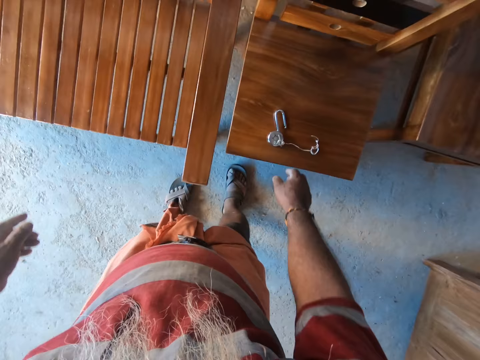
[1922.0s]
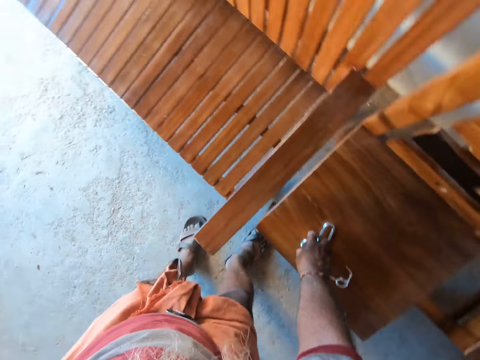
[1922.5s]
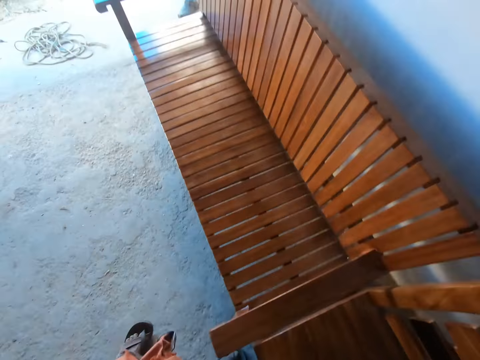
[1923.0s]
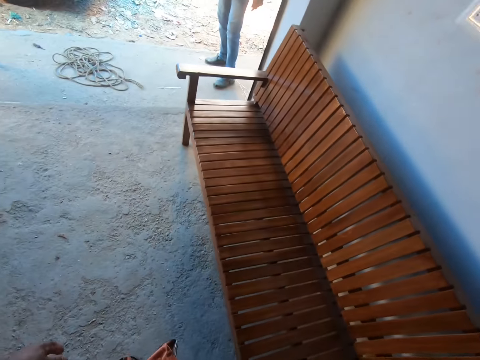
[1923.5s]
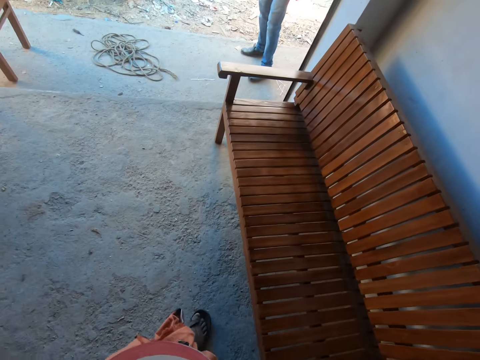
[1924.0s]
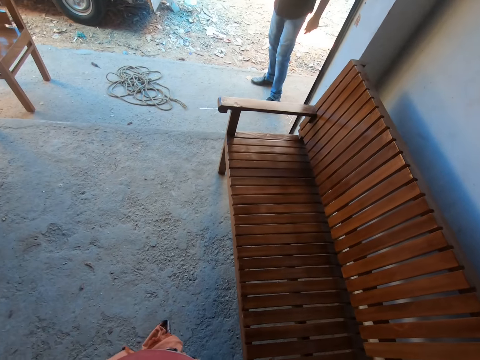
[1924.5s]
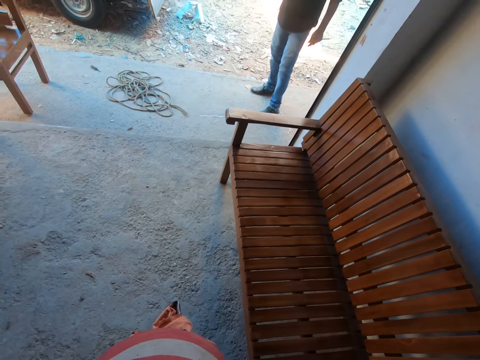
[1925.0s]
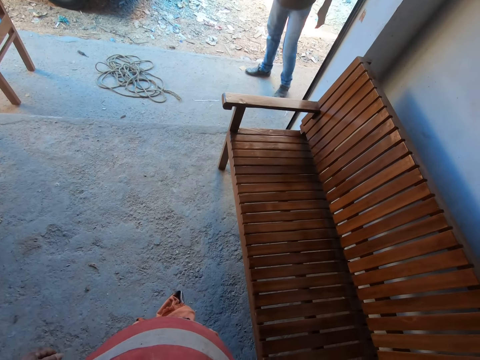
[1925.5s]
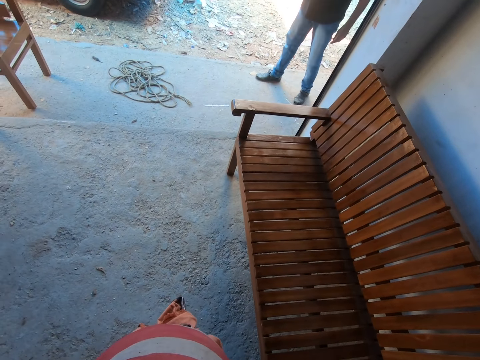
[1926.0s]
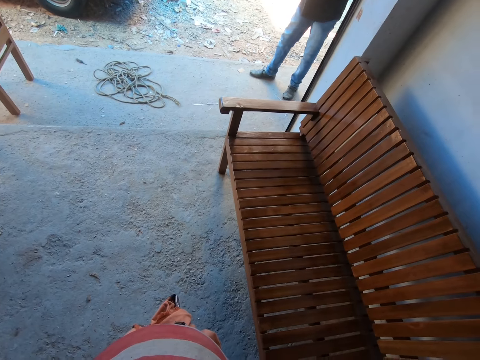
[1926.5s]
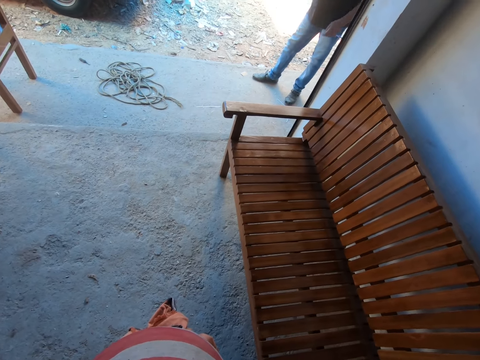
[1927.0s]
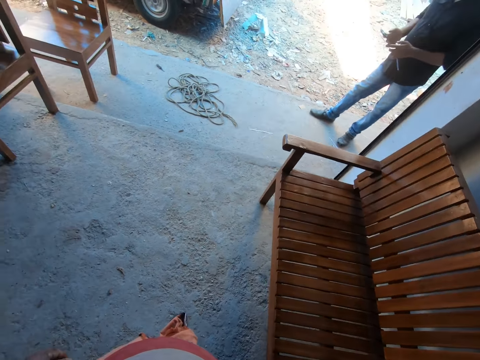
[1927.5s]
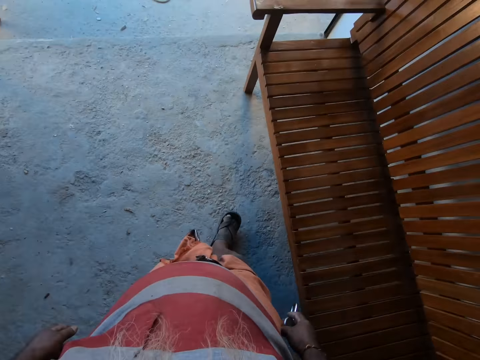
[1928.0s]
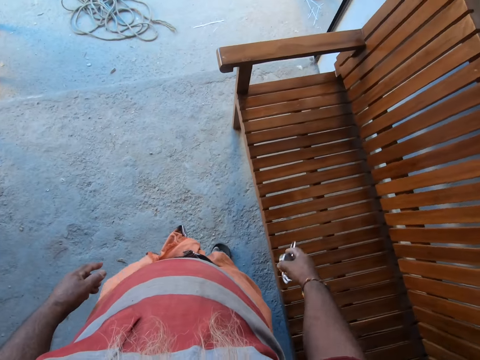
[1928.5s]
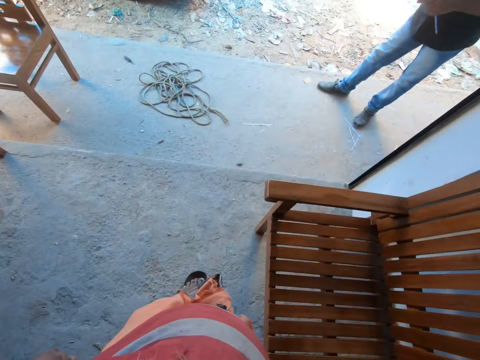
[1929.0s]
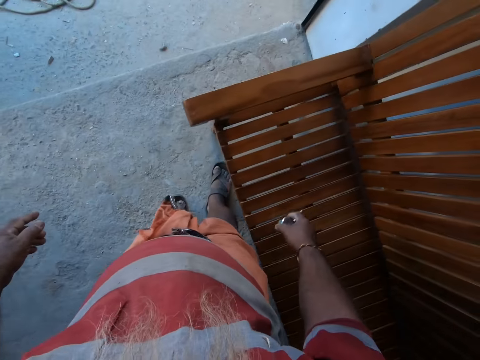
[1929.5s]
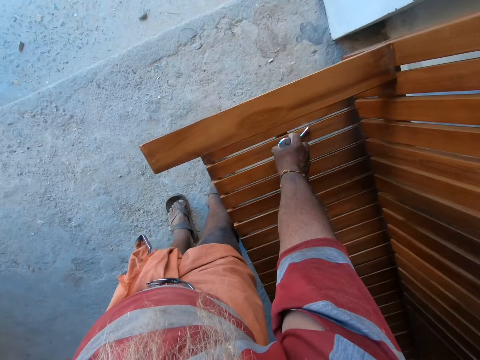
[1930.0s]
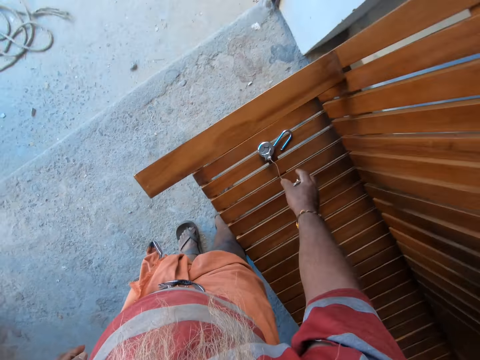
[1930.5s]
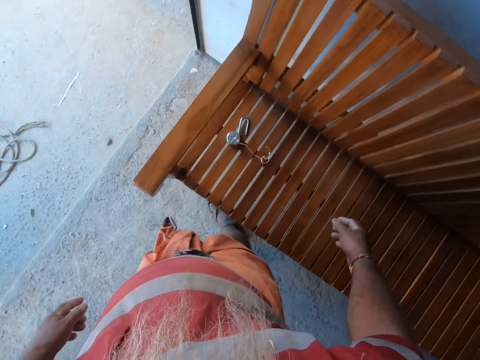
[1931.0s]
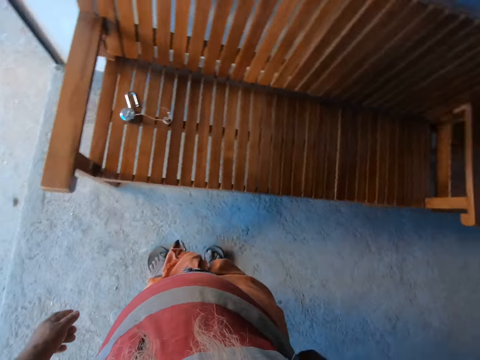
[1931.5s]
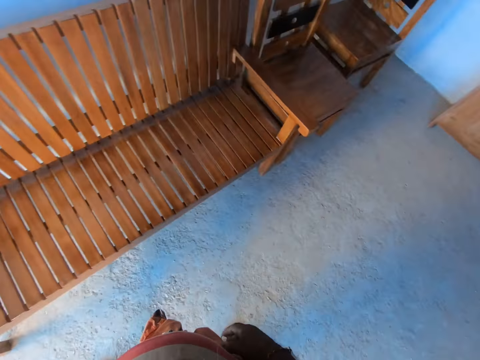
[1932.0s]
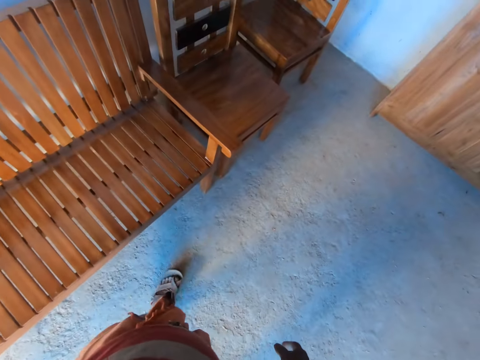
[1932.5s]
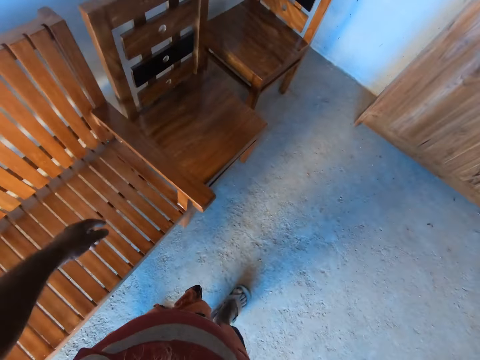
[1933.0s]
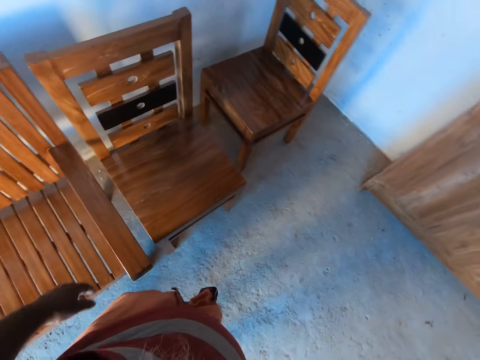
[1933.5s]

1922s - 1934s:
The camera wearer picks up a padlock from the chair with his right hand. He interacts with a man. He walks around. The man interacts with the camera wearer. The camera wearer places the padlock on a bench with his right hand. He walks around.

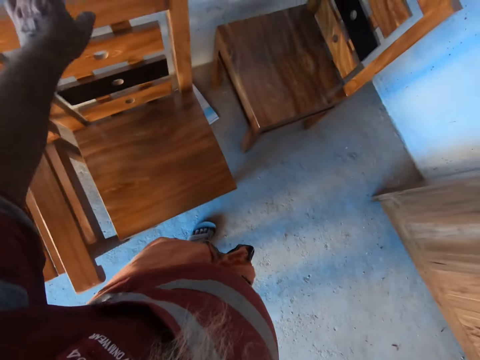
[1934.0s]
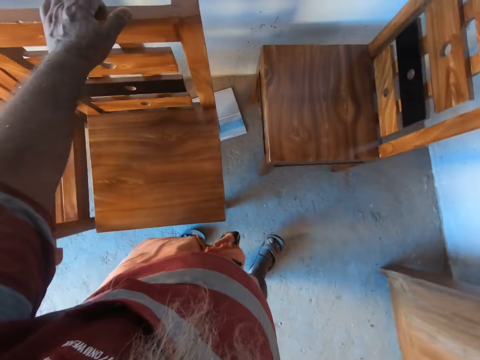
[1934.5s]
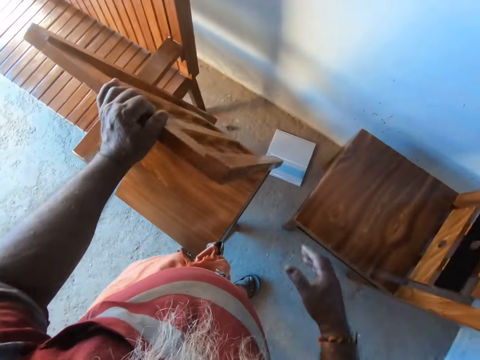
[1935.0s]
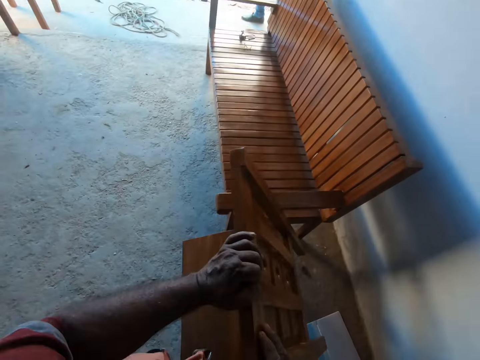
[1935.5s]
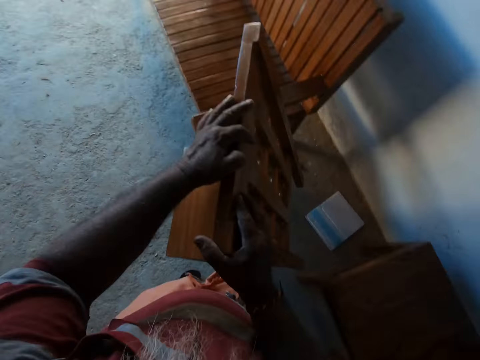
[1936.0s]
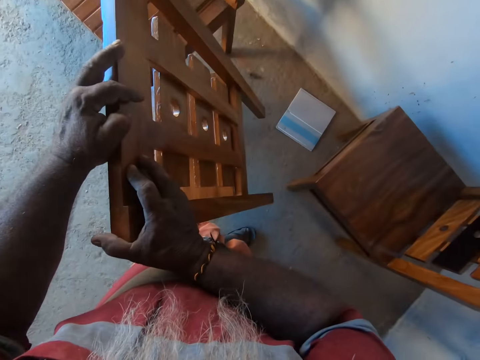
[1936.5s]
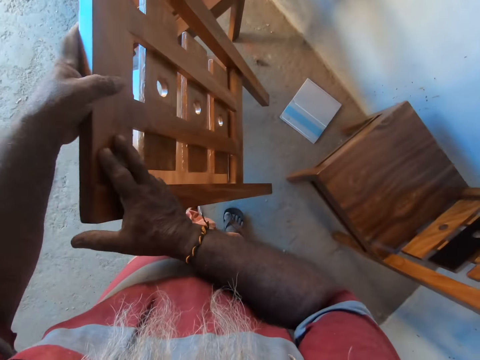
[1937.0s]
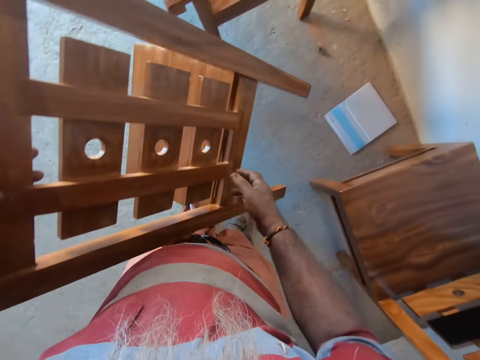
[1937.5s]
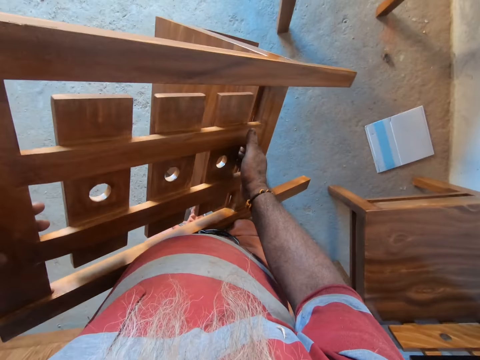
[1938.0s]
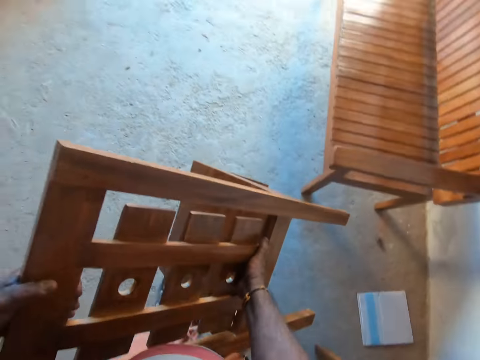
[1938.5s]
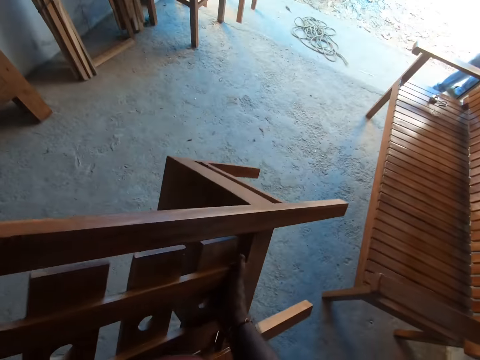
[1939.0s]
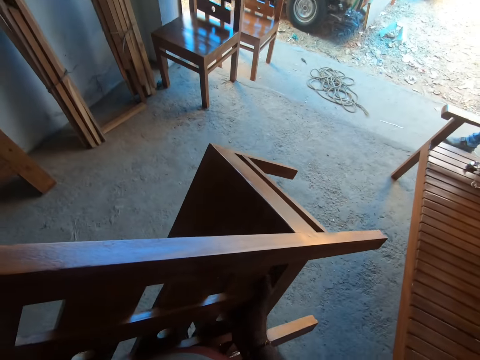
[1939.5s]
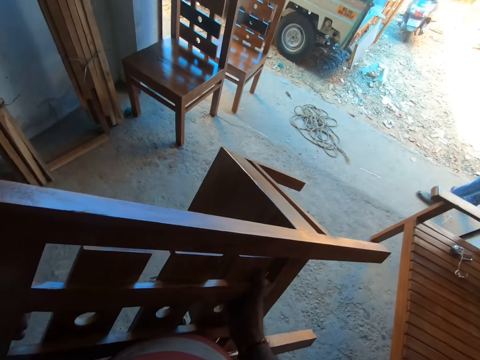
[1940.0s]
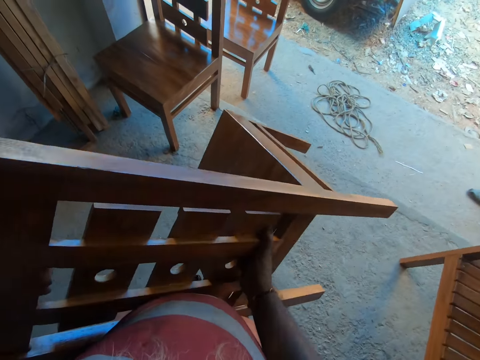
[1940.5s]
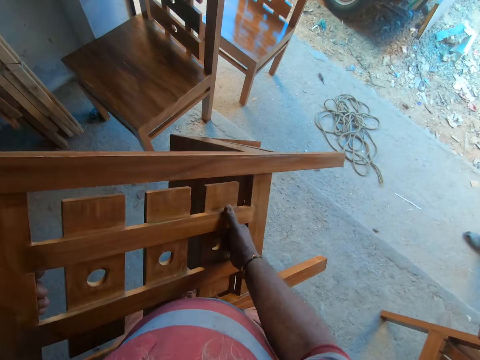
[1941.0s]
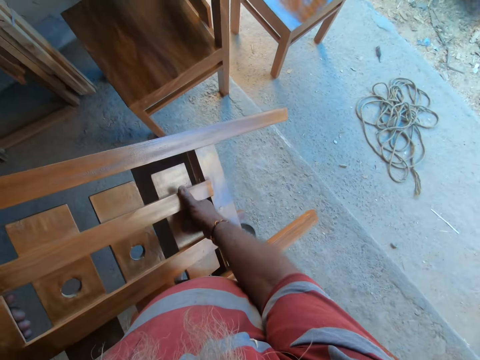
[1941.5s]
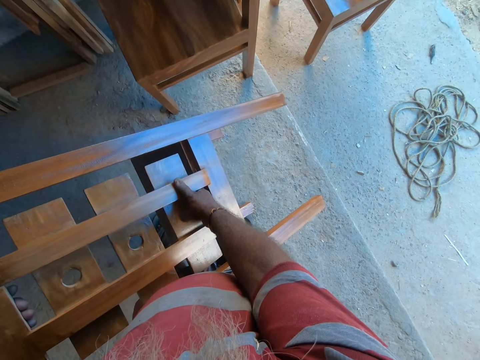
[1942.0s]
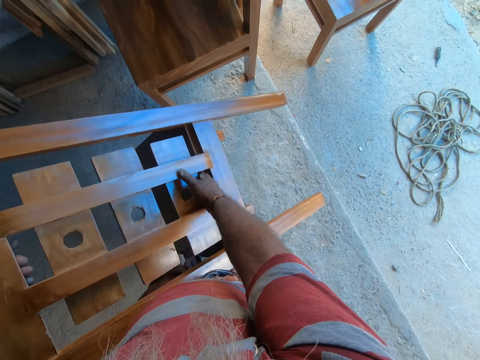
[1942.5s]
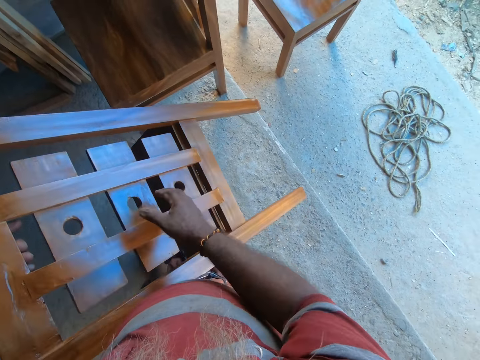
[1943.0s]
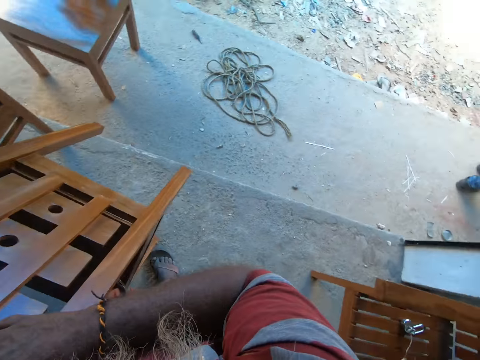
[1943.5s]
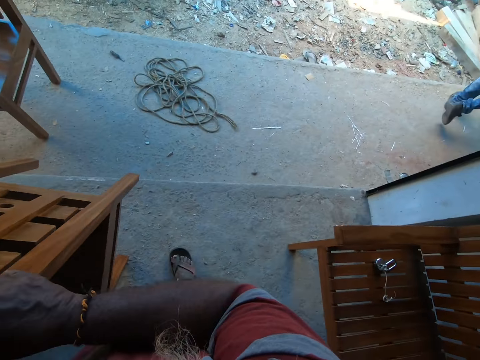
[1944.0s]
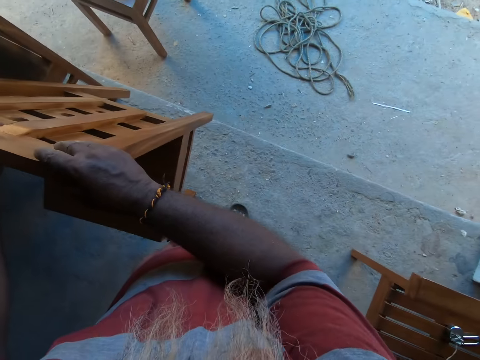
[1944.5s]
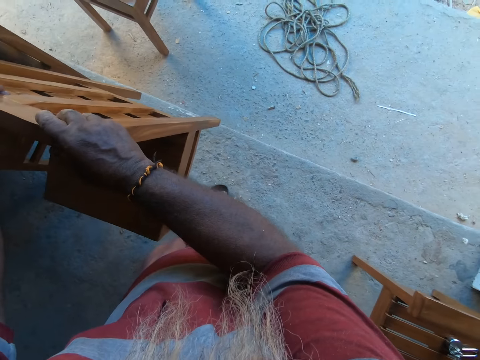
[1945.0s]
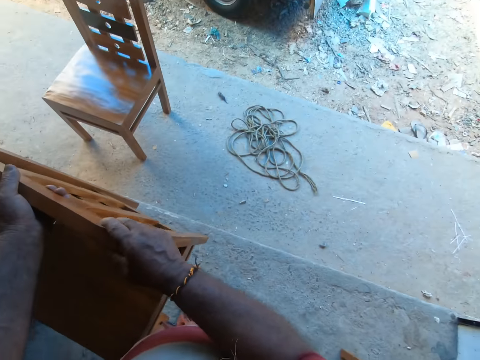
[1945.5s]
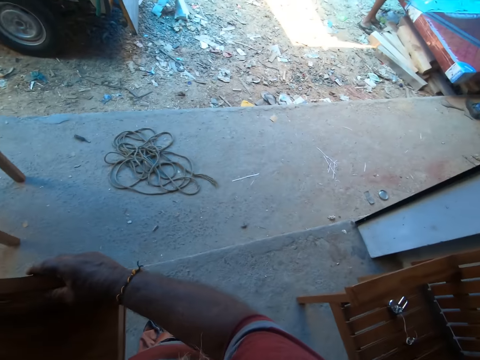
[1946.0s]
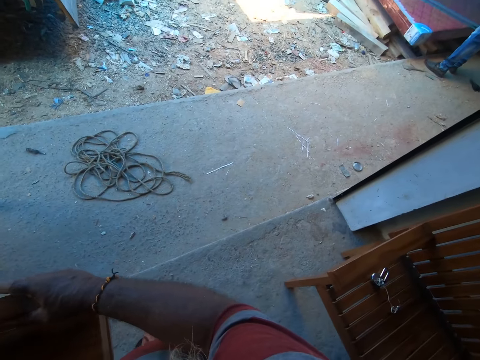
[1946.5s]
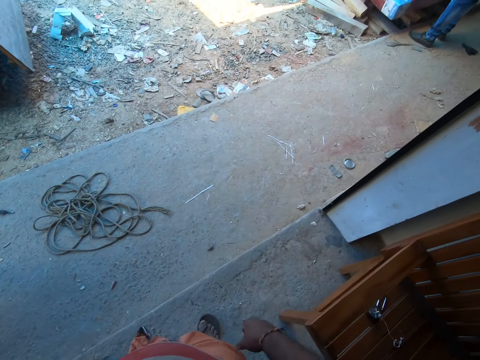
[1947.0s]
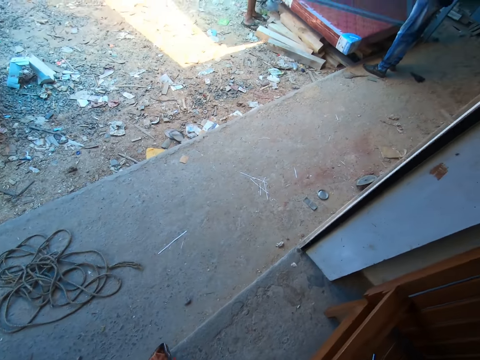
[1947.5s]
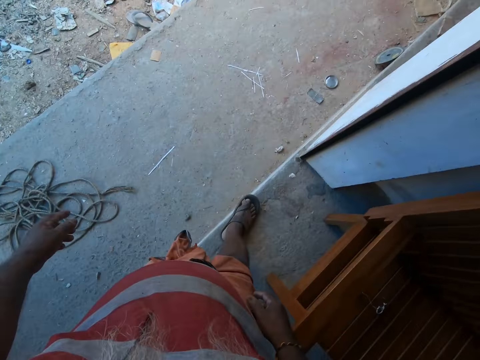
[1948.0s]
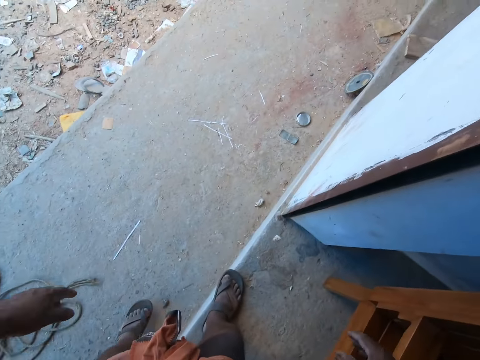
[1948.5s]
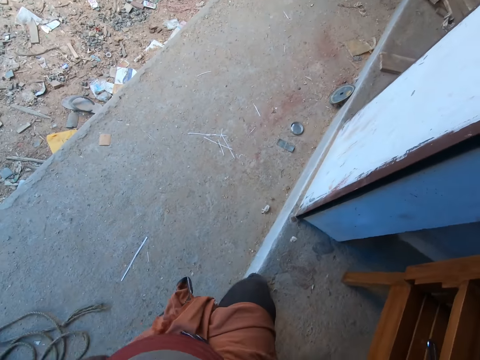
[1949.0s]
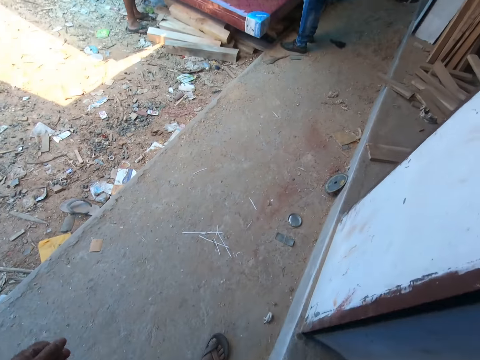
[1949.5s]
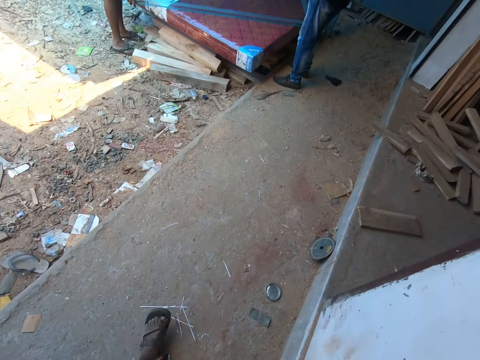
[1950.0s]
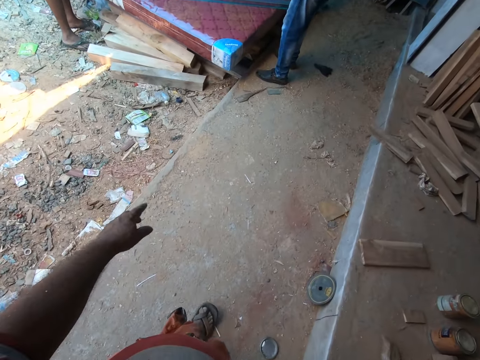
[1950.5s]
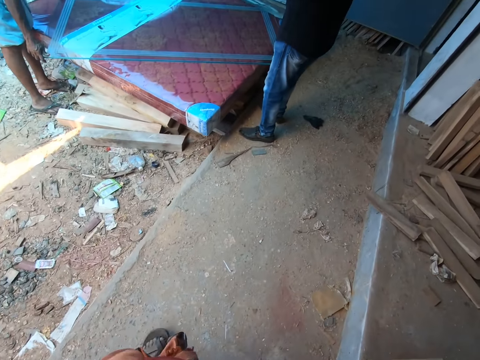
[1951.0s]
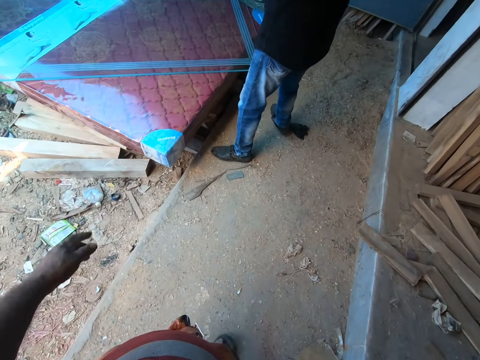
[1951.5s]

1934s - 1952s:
The camera wearer picks a chair from the furniture store with his left hand. He holds the chair with his hands. He lifts the chair from the floor with his hands. He walks towards the furniture store exit with the chair. He places the chair on the floor with his hands. He walks out of the furniture store. He walks around.
